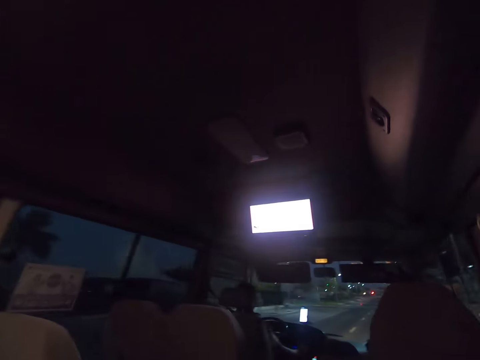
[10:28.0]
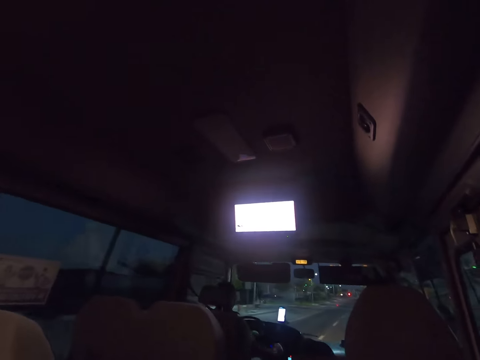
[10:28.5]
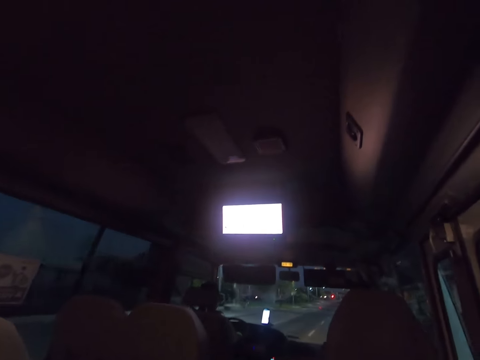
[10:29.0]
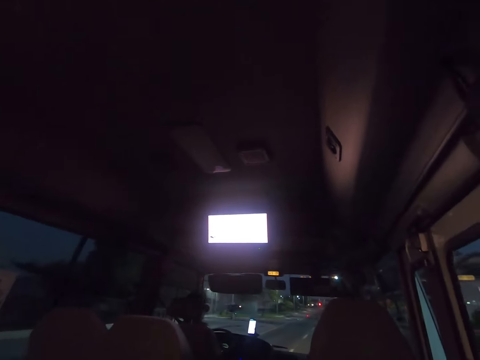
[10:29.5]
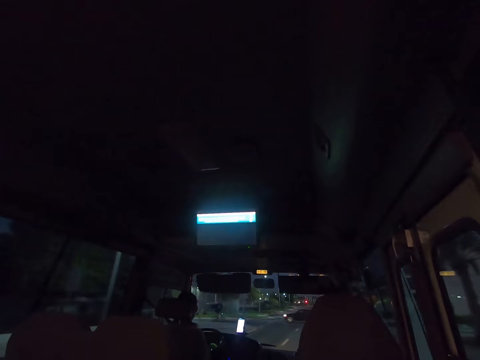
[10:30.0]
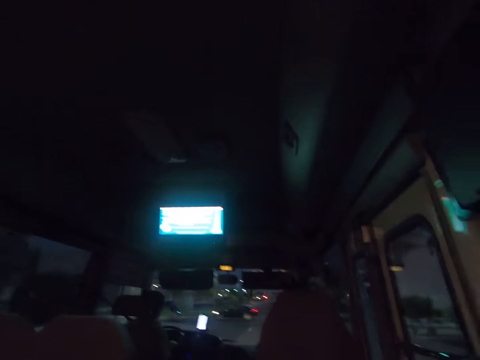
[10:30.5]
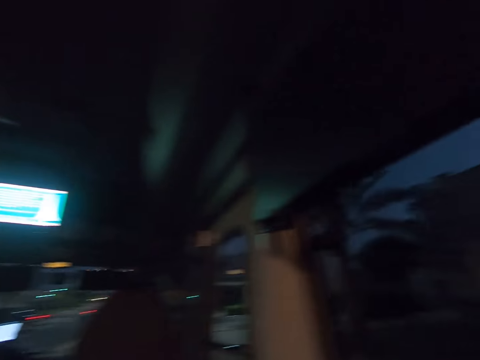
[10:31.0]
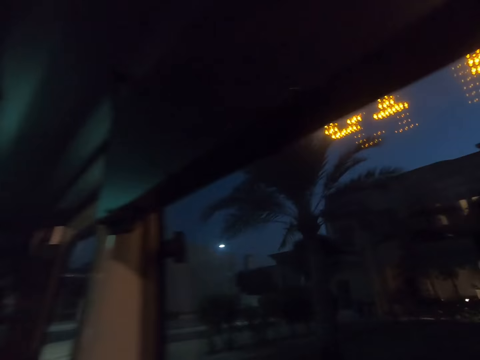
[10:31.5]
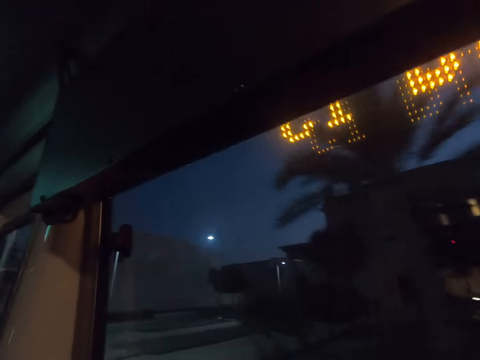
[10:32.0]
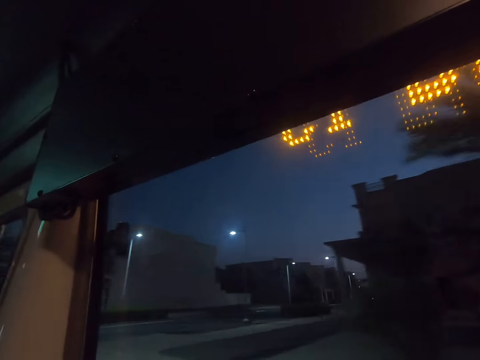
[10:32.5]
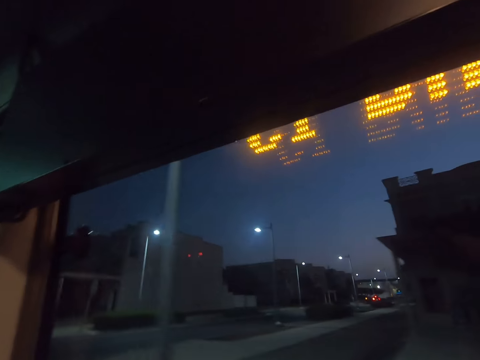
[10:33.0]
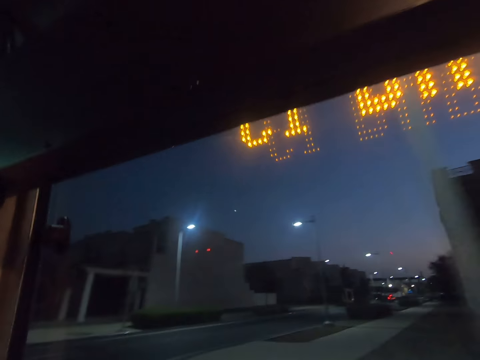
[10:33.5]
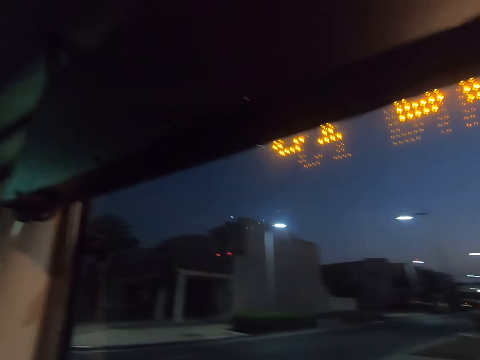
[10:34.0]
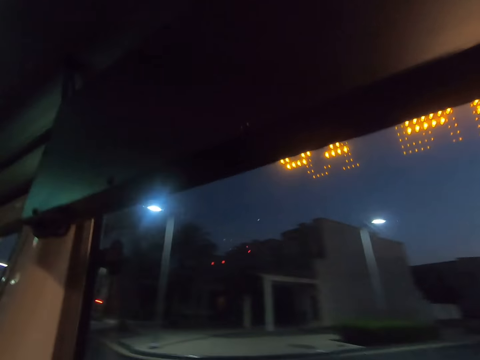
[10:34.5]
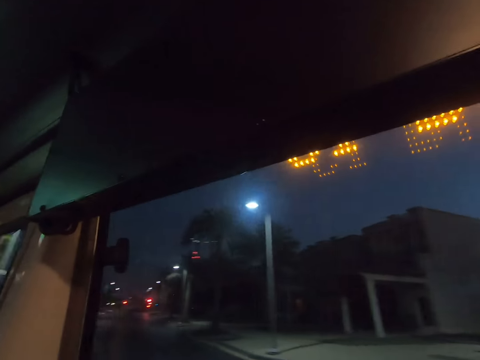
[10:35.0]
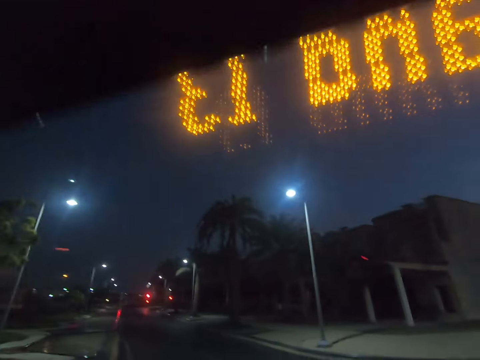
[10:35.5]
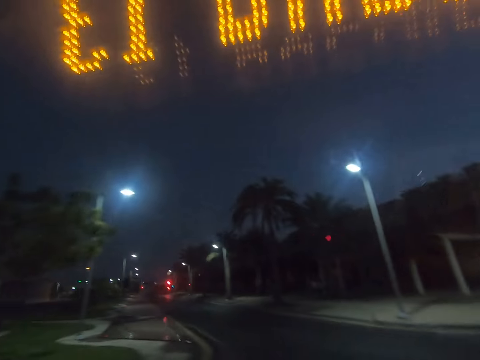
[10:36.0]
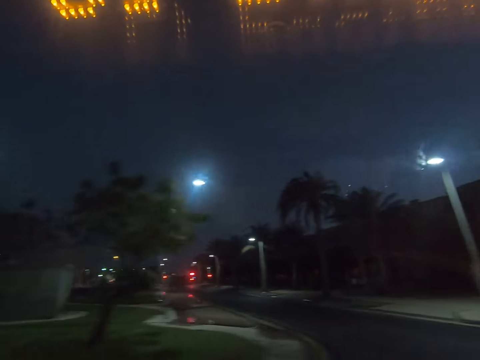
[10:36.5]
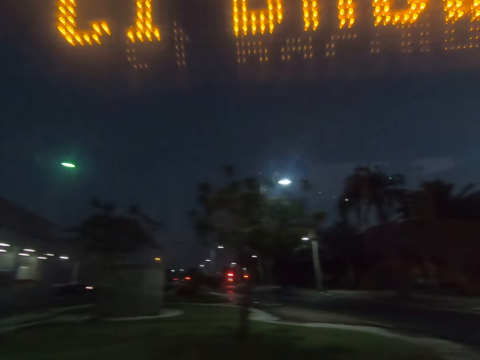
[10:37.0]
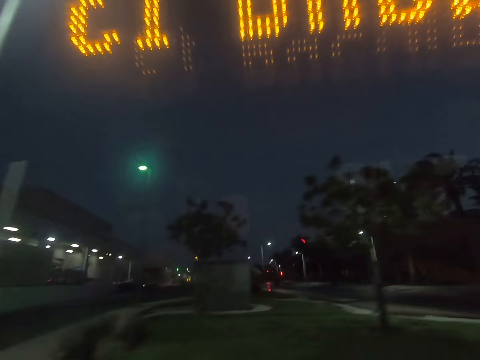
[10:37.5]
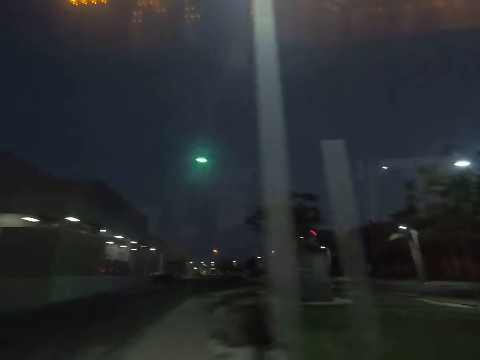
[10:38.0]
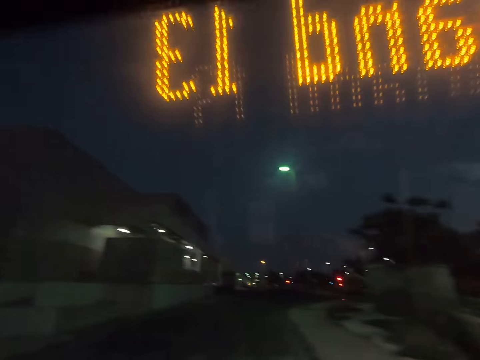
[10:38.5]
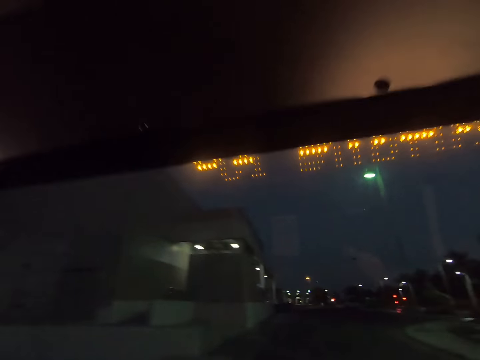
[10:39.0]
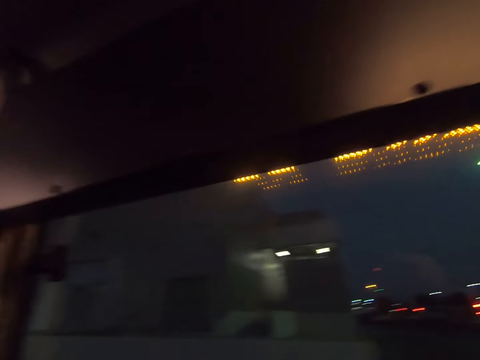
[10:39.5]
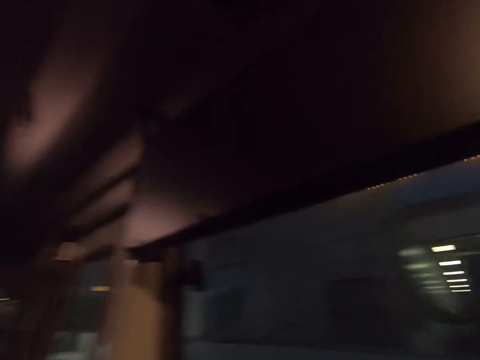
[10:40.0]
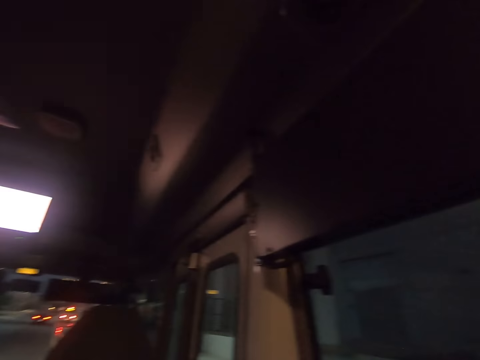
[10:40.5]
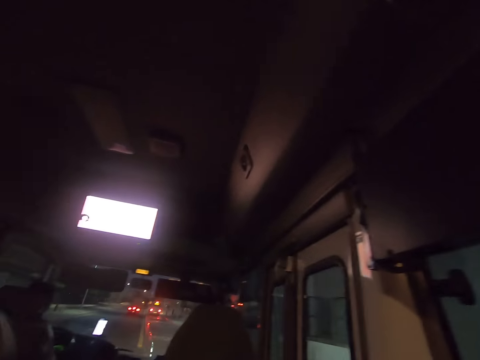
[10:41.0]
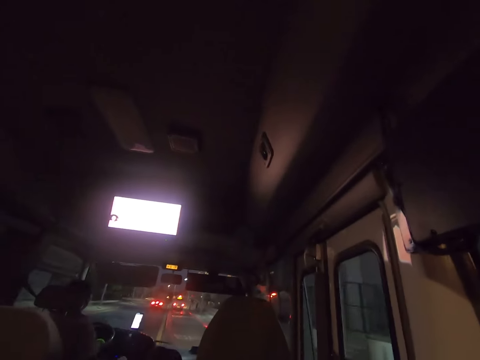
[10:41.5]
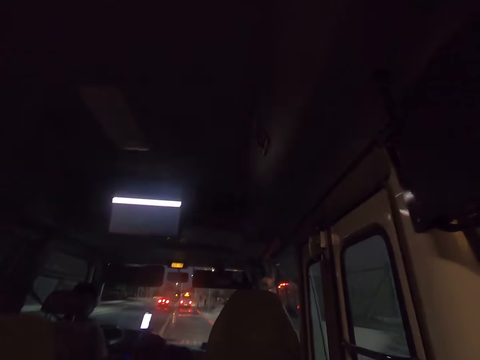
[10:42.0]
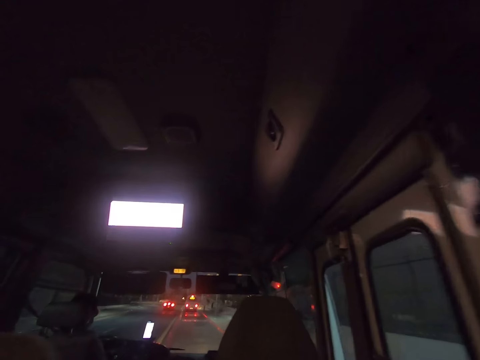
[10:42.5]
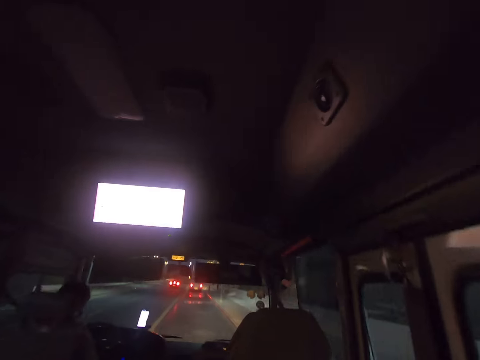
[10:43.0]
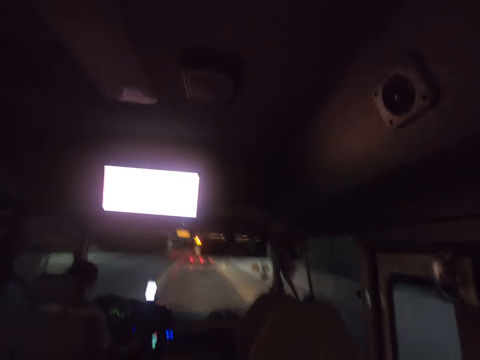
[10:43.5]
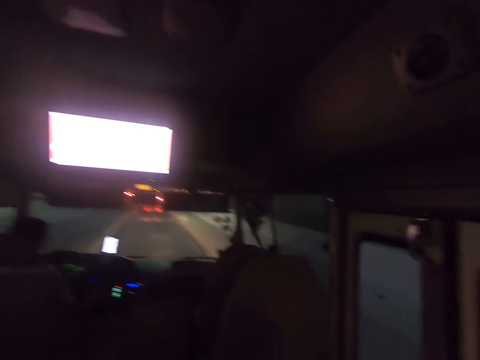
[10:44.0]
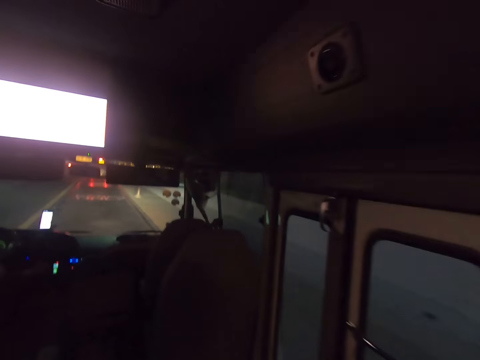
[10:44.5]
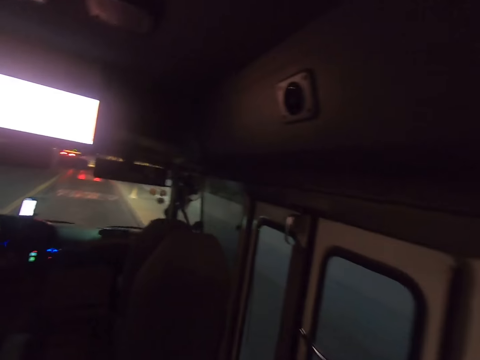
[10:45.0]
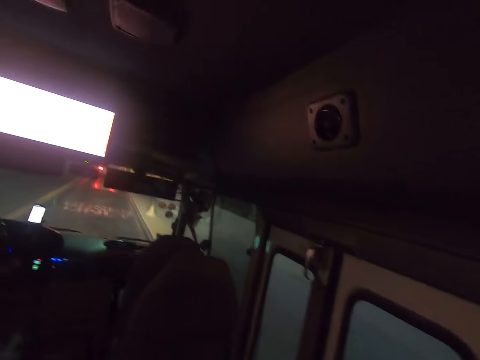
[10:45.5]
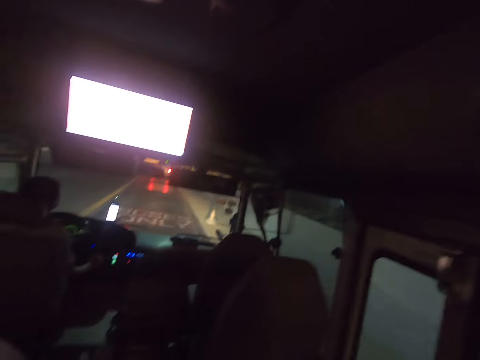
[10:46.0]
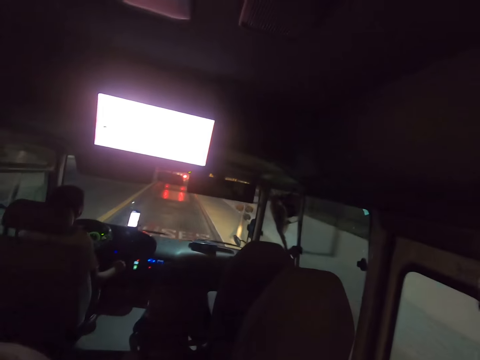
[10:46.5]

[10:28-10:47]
A man drives the bus. The camera wearer looks around the road. They stand. The man drives the bus. The camera wearer walks around.

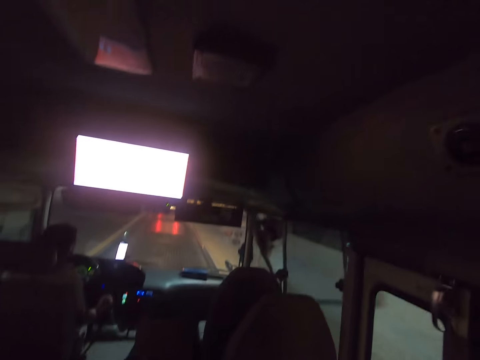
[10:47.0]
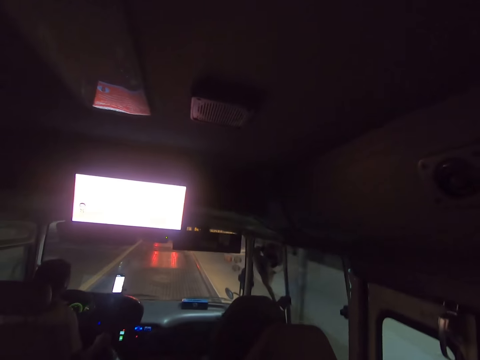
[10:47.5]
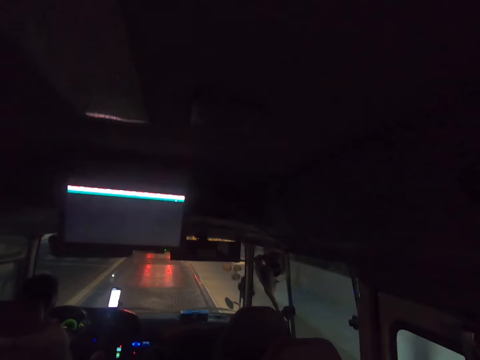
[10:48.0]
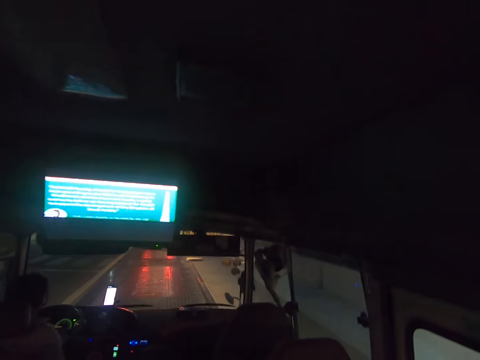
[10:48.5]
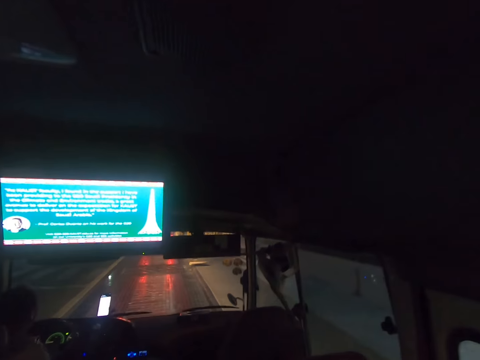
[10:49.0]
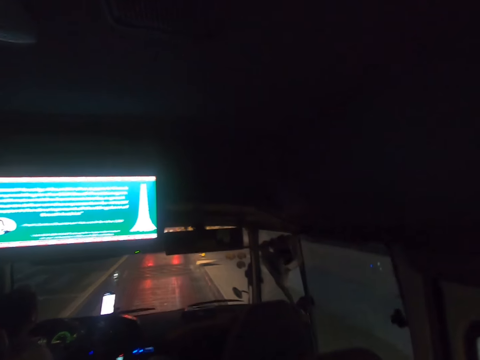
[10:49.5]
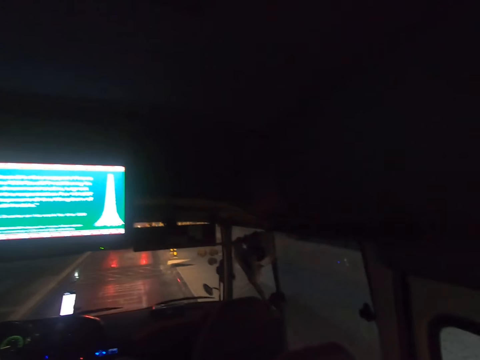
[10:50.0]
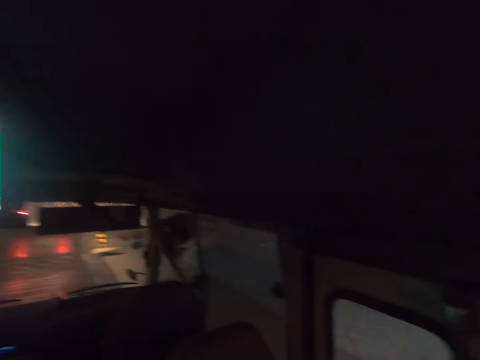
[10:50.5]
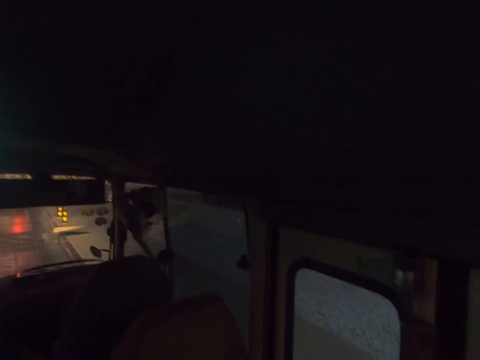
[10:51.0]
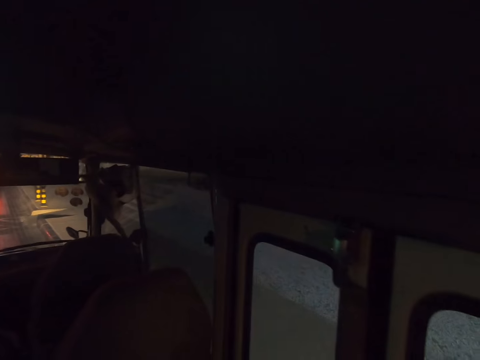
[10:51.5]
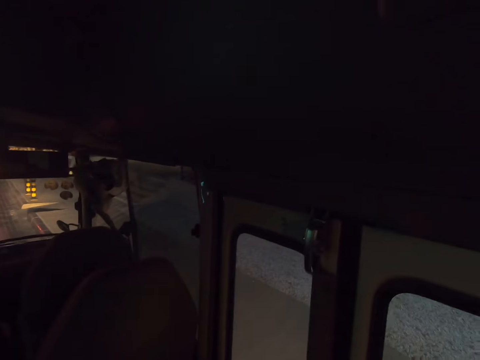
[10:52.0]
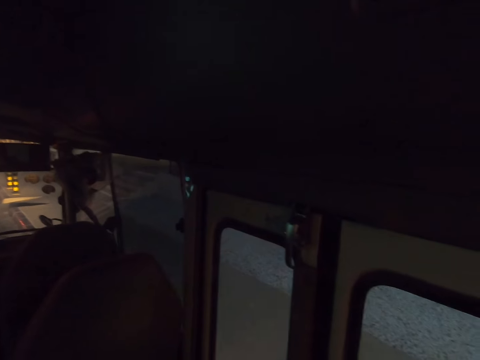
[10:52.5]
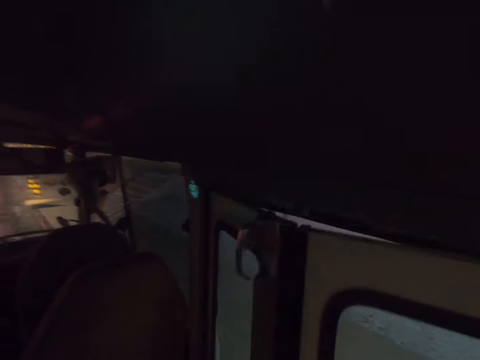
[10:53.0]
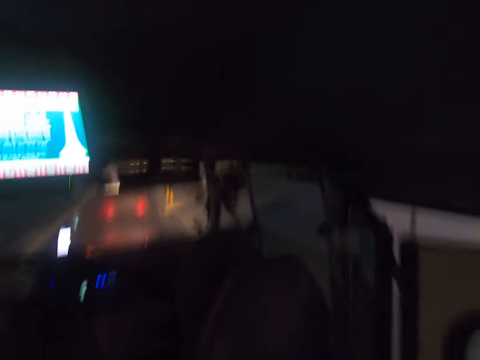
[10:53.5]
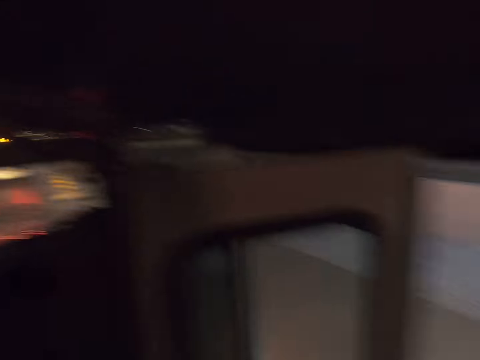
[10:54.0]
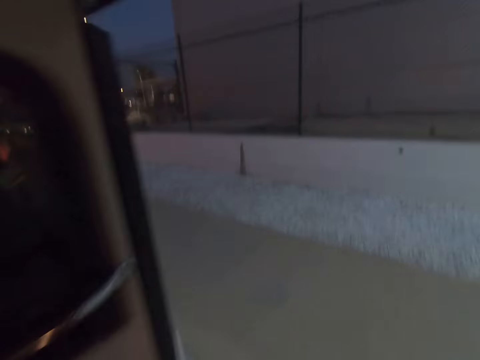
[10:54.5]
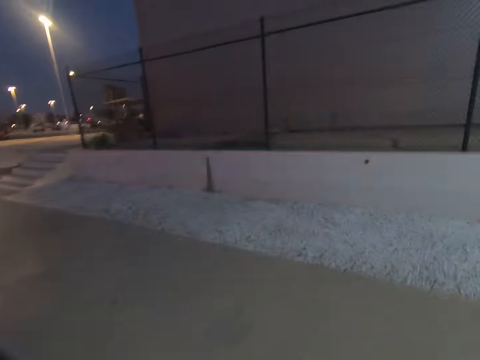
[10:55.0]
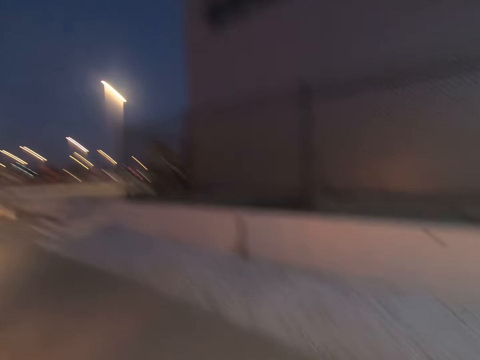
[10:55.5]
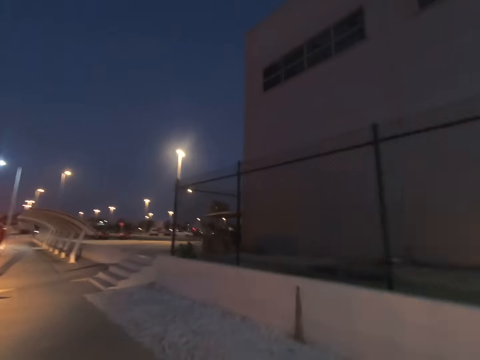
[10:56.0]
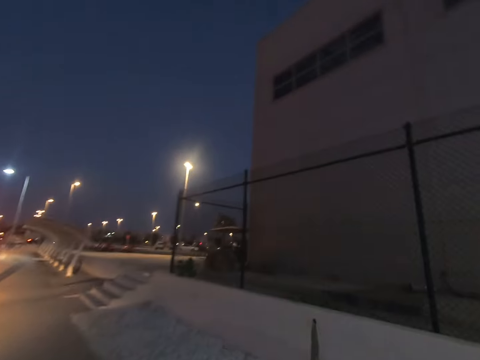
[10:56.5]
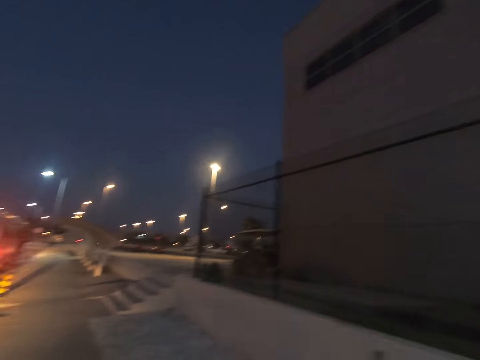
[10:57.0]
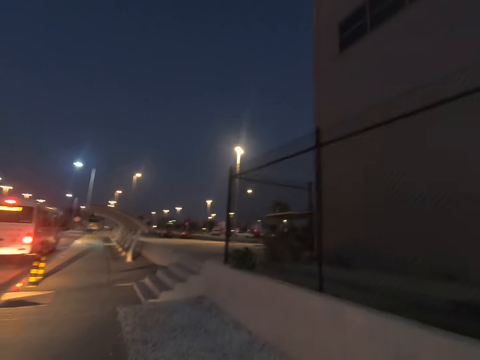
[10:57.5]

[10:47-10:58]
A man stops the bus. The camera wearer opens the door. They get off the car and walk around the road.
